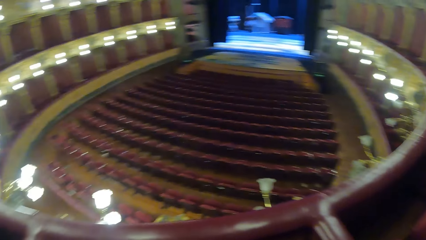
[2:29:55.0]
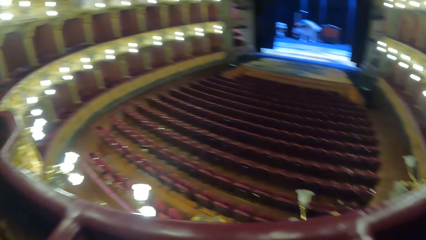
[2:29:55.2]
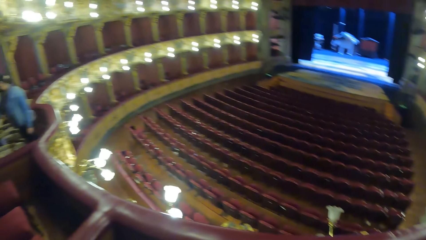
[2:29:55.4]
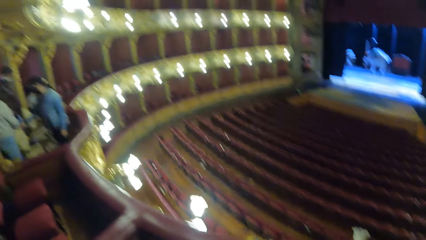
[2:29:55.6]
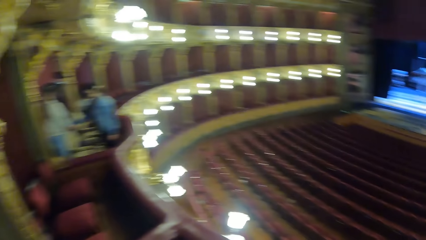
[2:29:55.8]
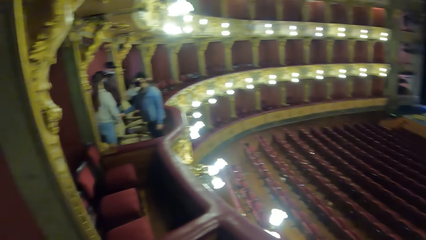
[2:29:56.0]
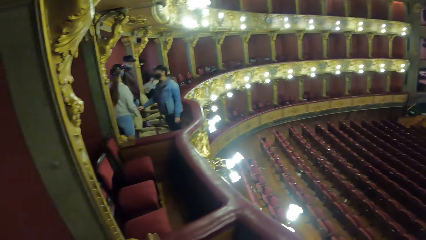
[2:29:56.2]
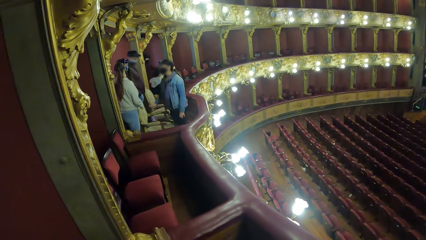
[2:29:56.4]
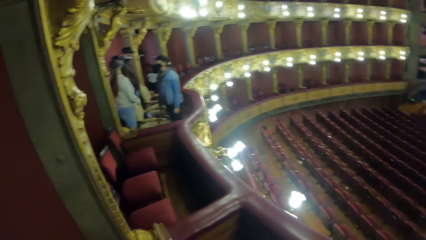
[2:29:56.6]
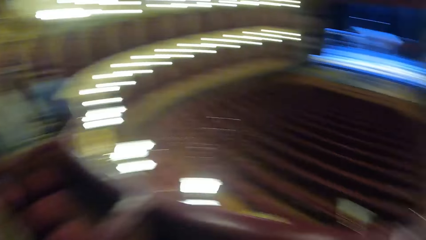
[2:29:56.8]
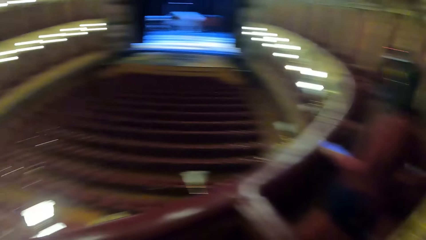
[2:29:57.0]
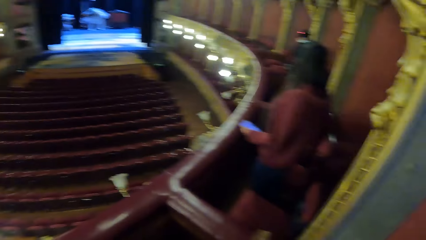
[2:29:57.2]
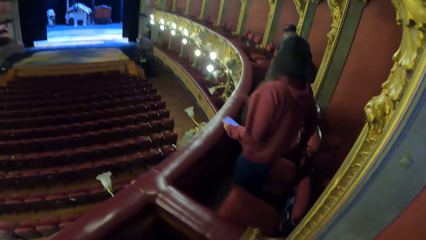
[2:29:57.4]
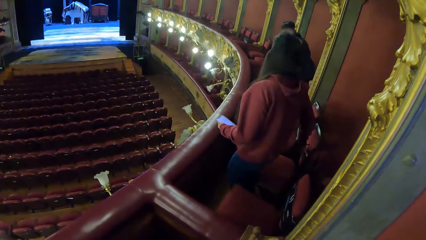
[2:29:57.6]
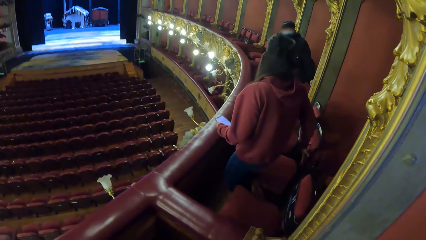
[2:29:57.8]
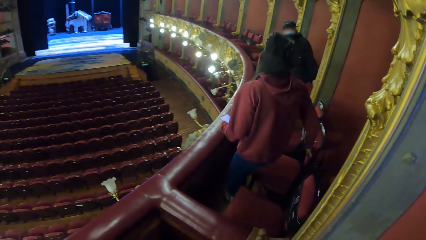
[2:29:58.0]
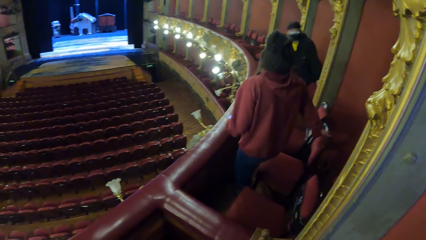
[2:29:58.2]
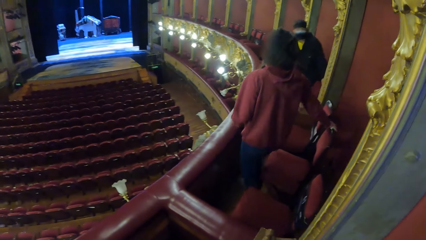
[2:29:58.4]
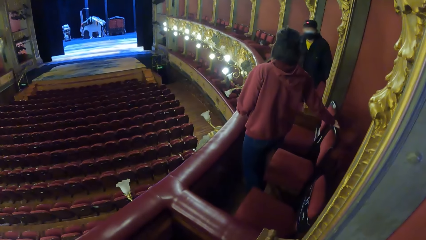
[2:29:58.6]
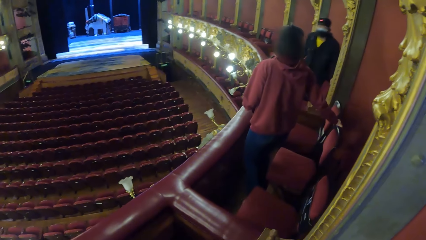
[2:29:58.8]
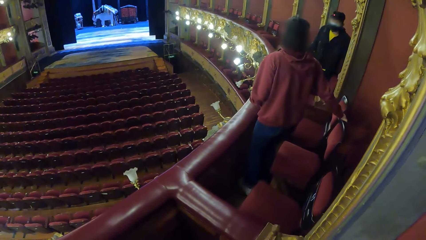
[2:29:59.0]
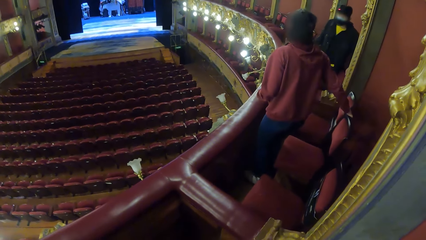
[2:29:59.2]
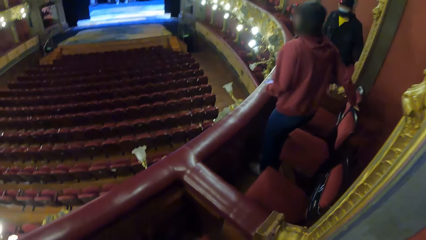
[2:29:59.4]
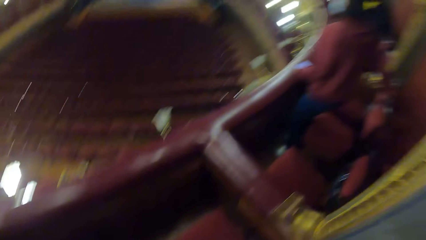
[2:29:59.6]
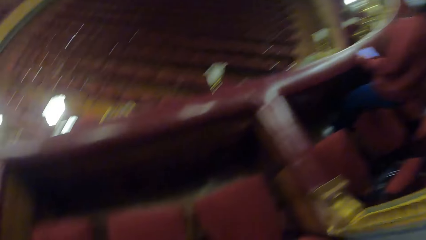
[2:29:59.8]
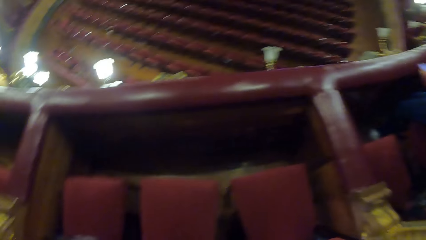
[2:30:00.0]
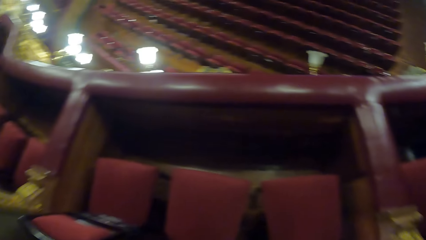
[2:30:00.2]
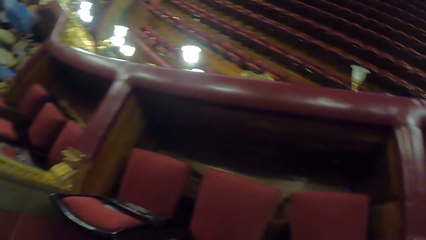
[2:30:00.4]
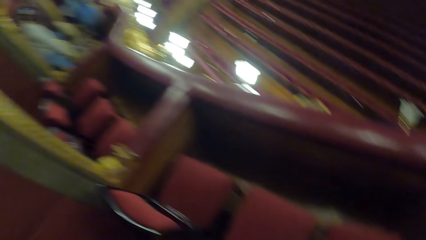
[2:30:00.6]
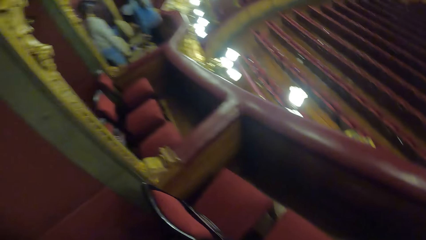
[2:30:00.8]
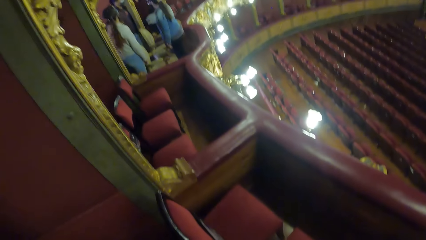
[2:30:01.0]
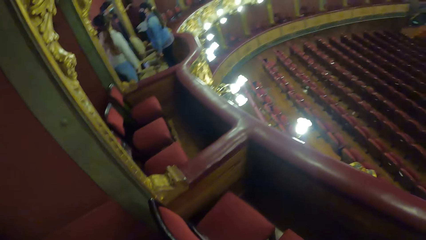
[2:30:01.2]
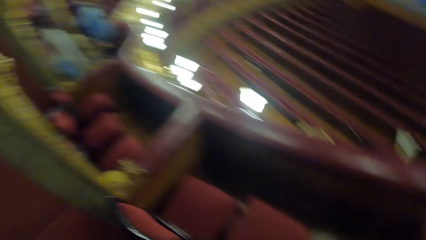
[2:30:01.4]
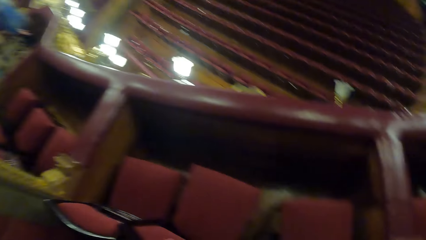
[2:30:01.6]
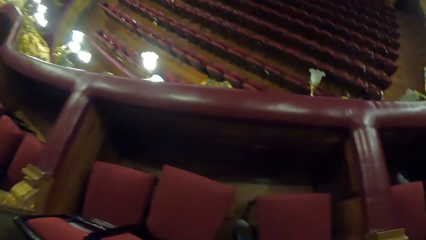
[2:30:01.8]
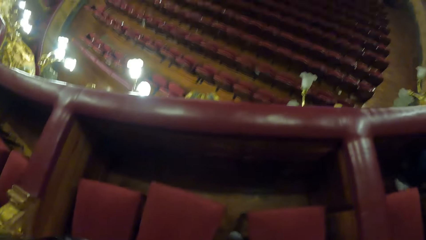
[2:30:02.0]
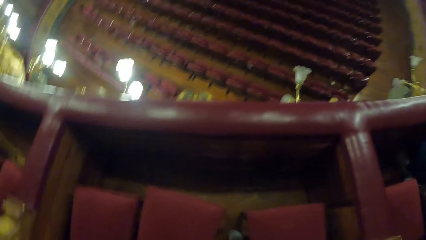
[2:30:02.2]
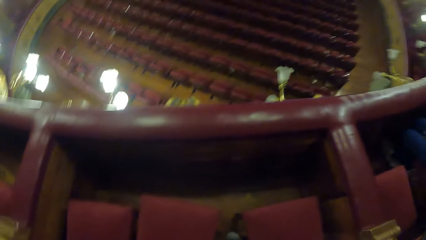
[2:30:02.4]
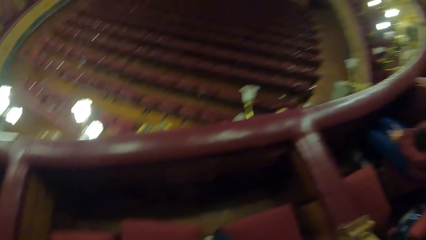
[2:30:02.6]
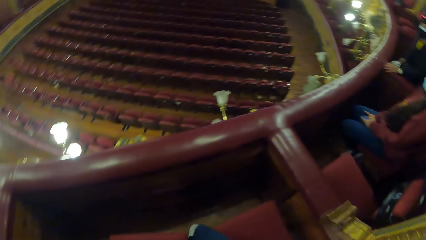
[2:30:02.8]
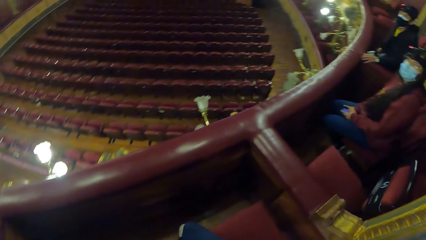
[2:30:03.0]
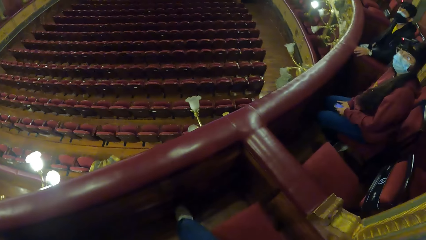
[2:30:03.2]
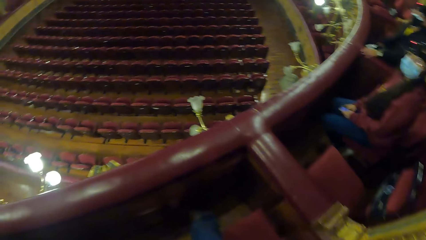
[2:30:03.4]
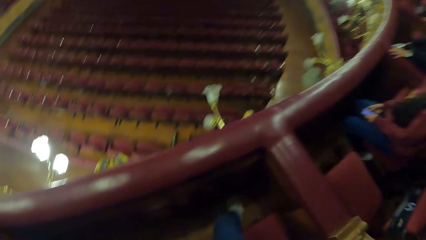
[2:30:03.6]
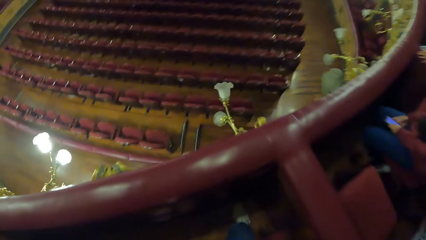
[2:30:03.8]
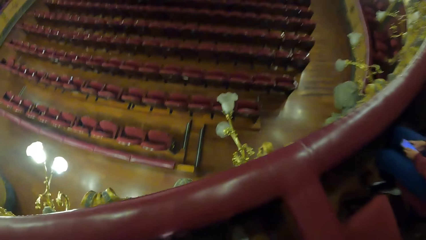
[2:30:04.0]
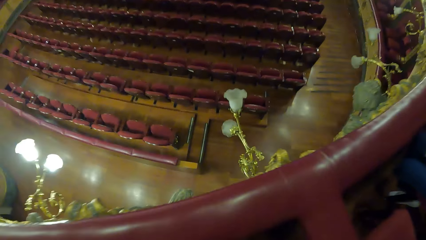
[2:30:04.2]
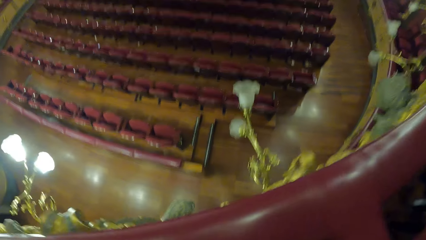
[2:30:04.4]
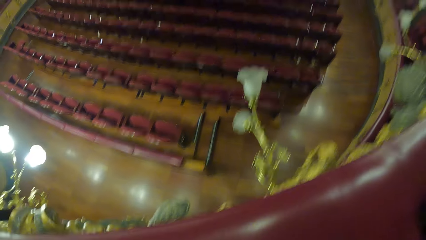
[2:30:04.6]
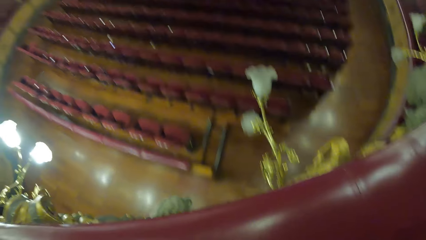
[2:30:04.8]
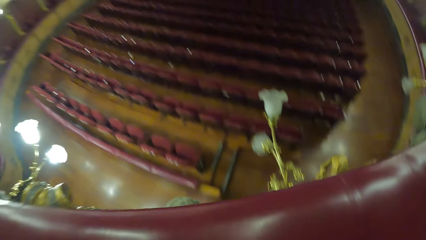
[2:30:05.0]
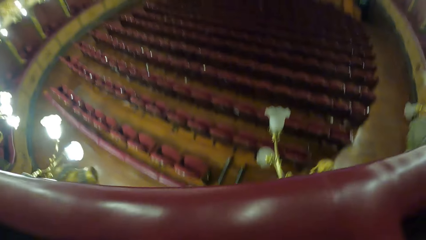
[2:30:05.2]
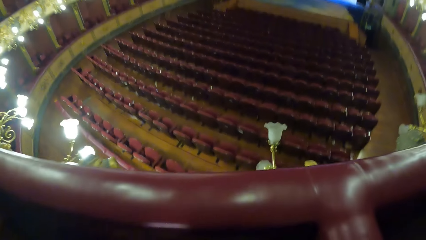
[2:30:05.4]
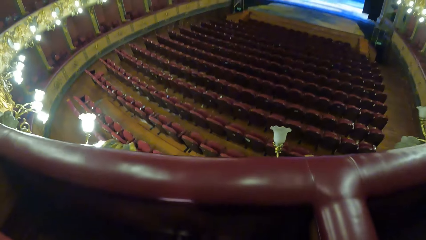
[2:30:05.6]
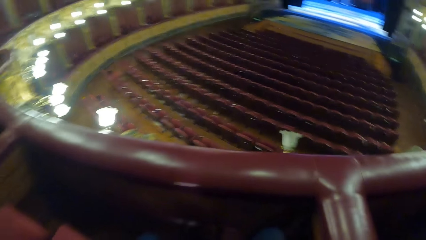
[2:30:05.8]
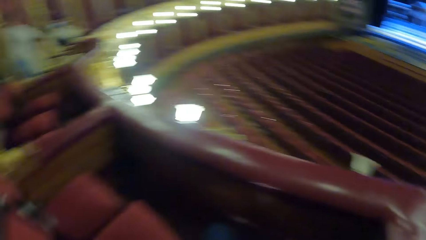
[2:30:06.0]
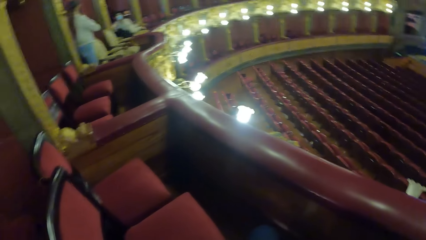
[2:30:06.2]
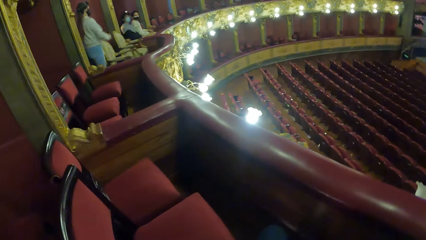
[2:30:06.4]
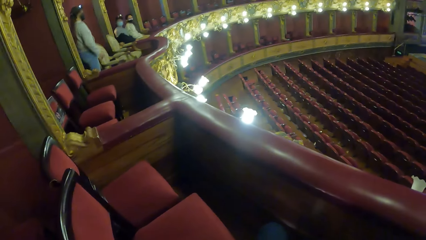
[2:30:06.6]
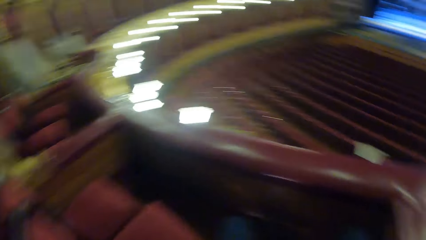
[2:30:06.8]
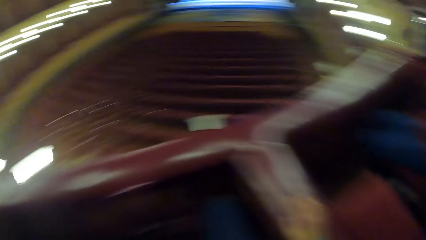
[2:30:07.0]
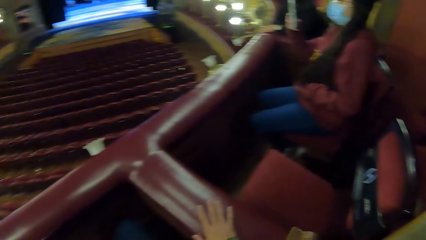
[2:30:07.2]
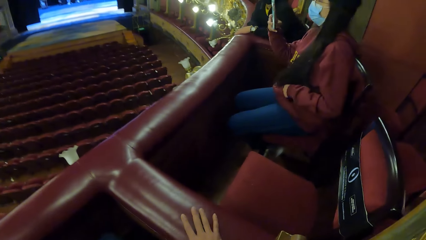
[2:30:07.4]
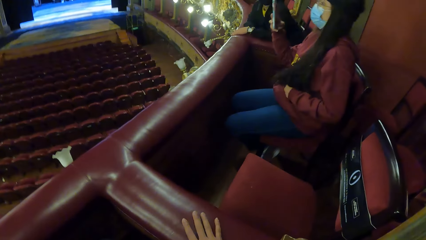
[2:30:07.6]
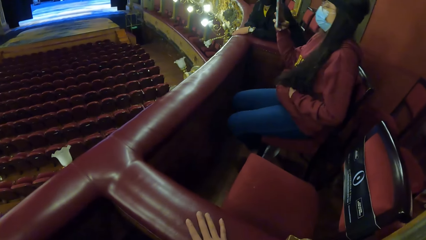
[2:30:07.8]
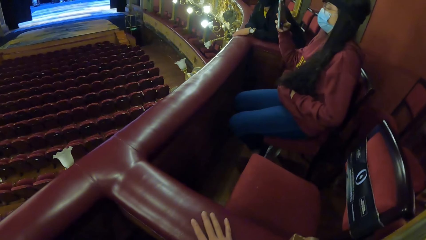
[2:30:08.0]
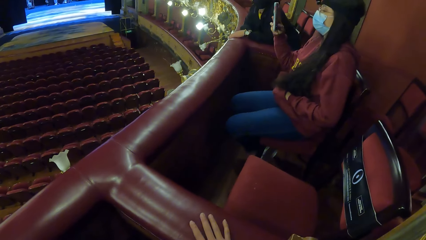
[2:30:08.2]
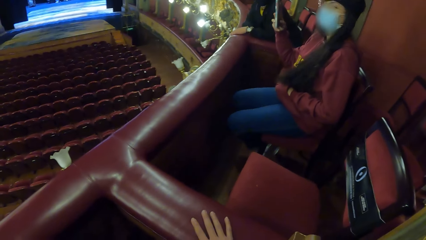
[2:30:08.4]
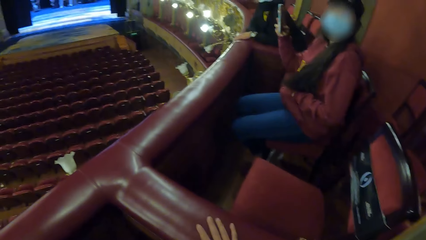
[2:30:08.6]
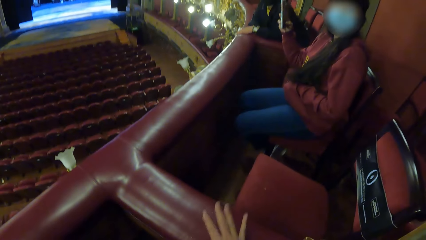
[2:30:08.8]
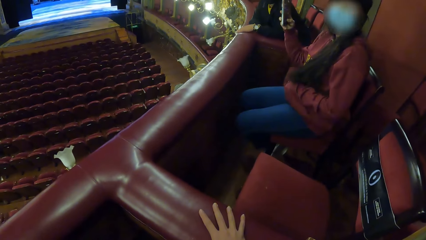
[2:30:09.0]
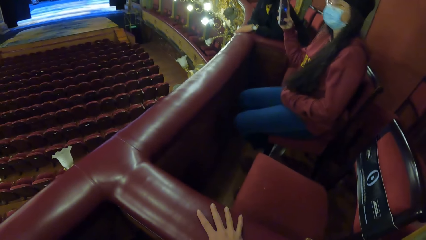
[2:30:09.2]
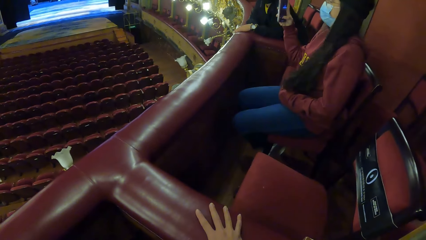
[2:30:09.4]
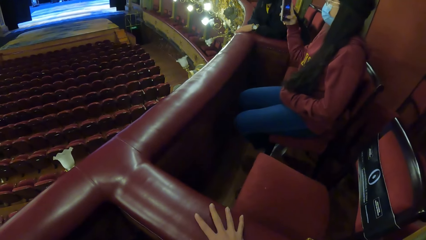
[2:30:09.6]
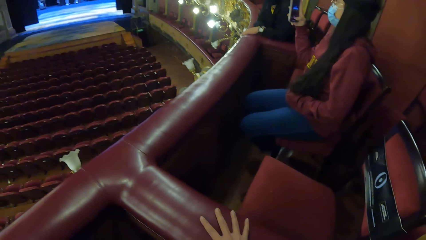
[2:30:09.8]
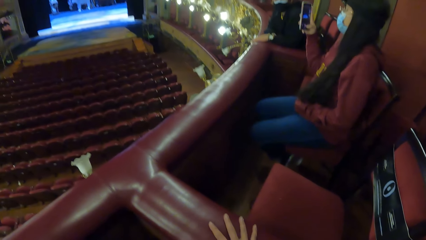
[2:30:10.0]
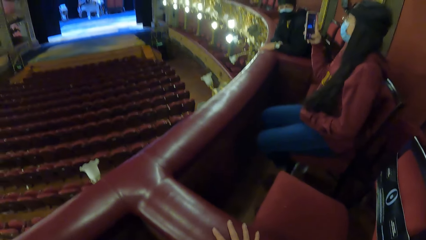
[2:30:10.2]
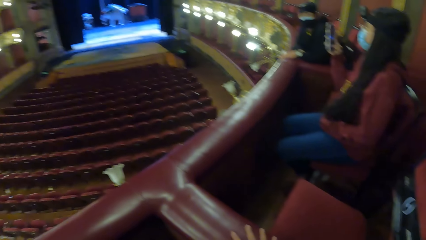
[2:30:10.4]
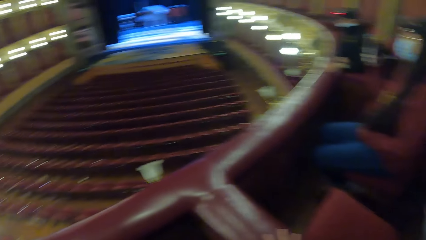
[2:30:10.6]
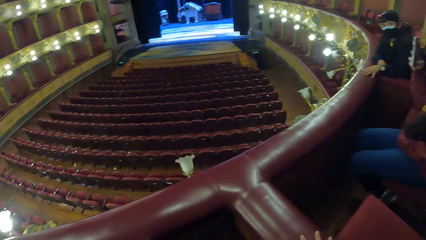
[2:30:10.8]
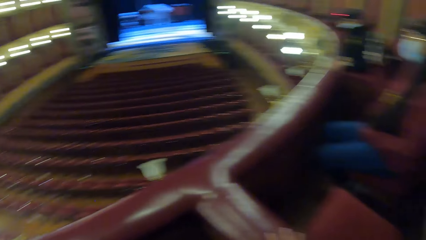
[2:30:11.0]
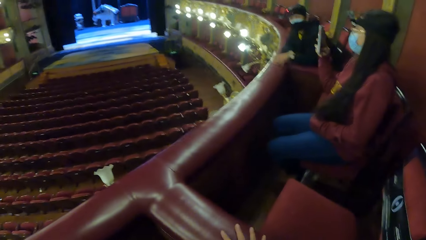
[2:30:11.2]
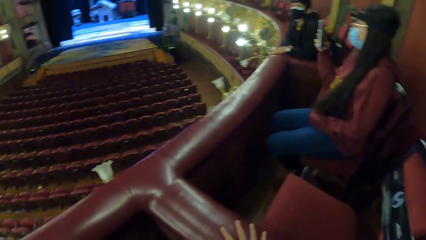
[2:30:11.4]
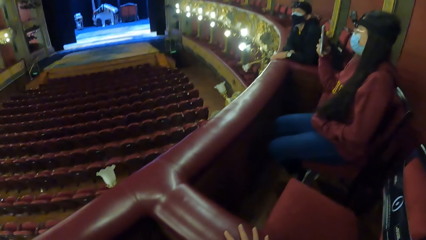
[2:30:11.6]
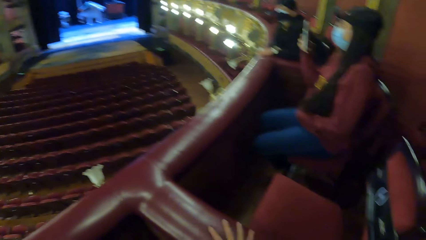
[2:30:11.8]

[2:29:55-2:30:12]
The woman moves the chair with her right hand. She operates the phone in her right hand. She puts her left hand in her pocket.
